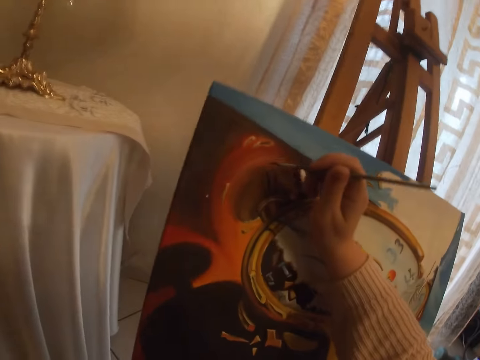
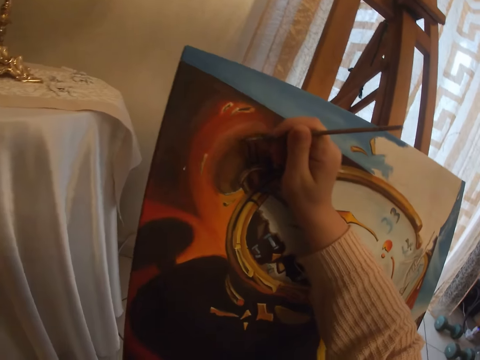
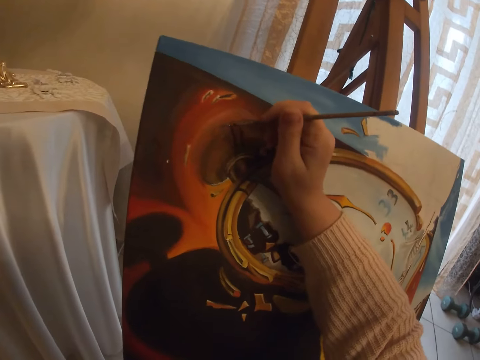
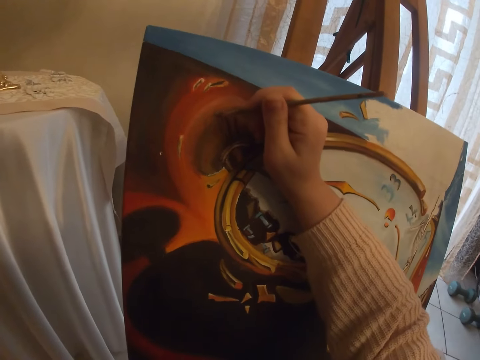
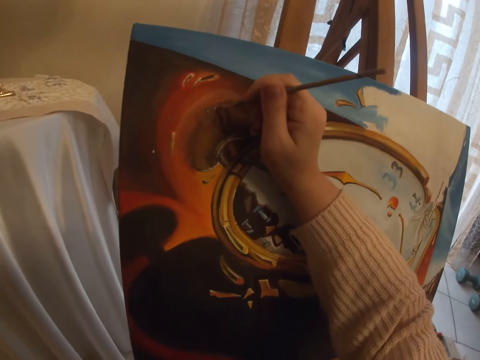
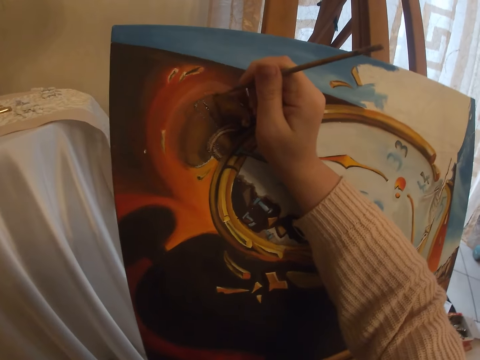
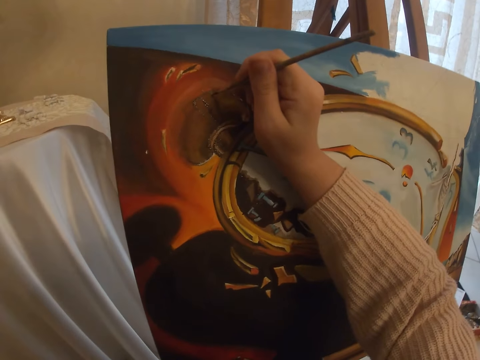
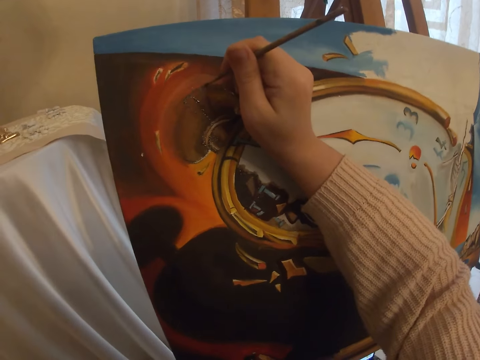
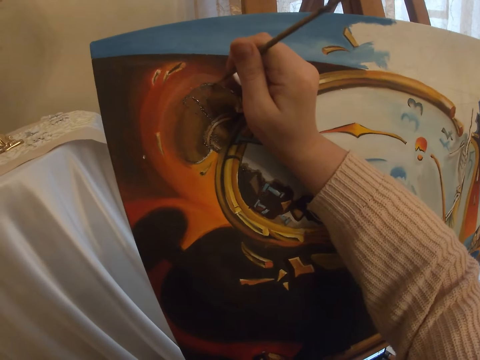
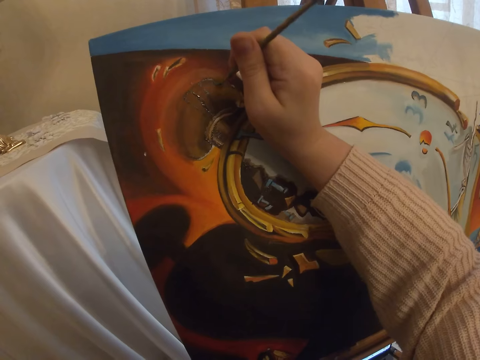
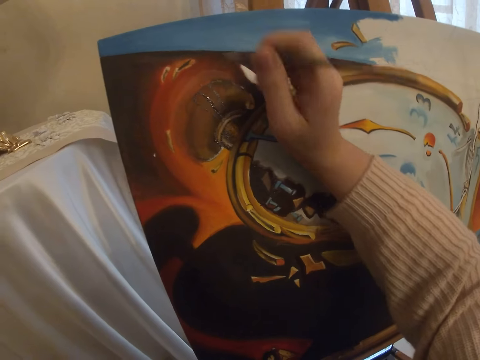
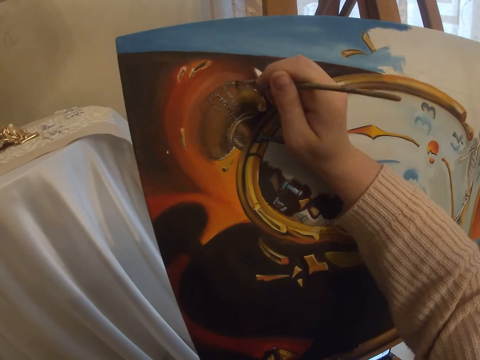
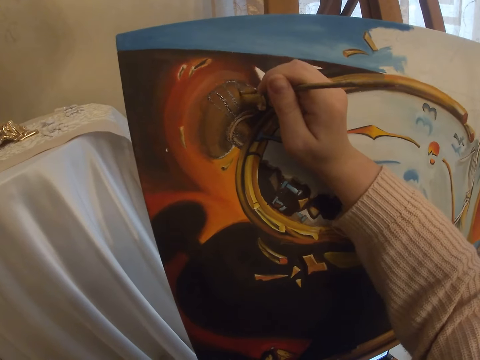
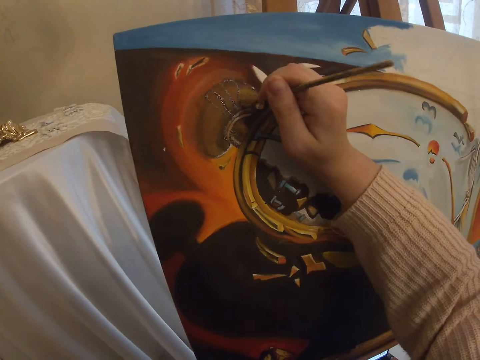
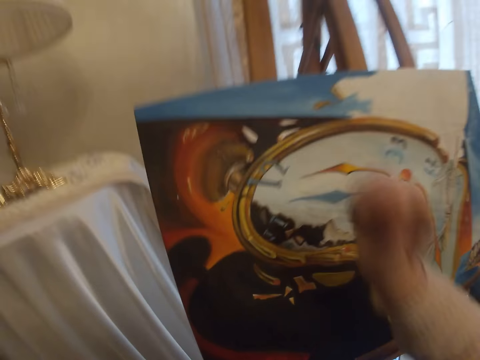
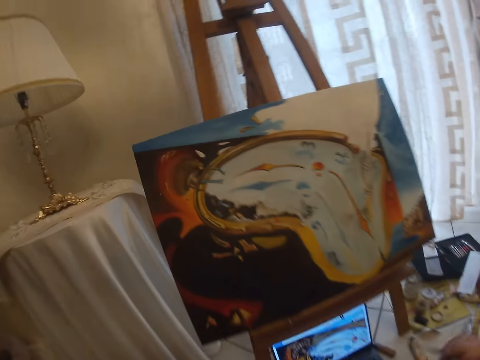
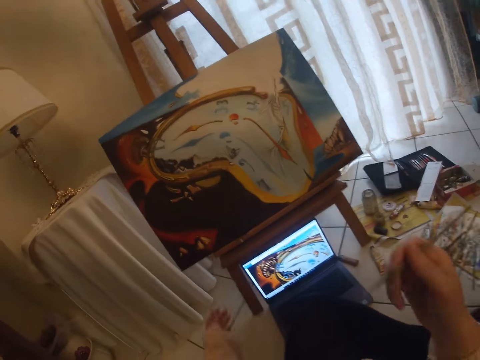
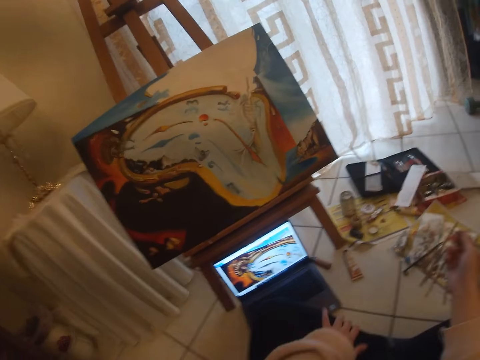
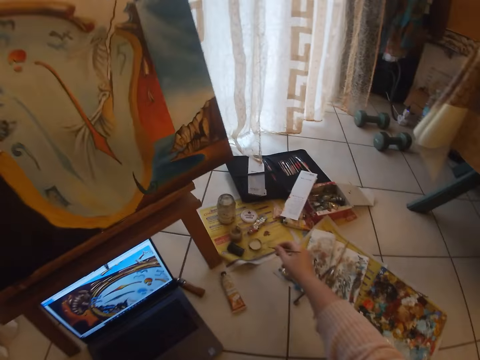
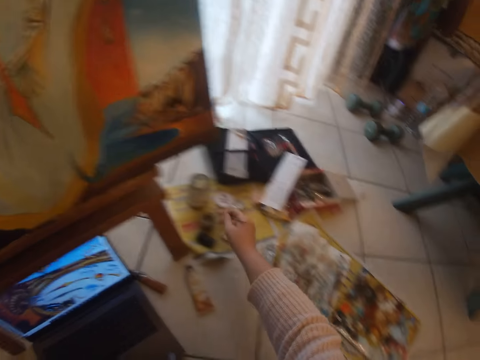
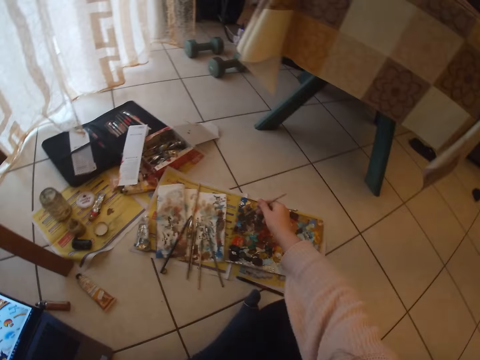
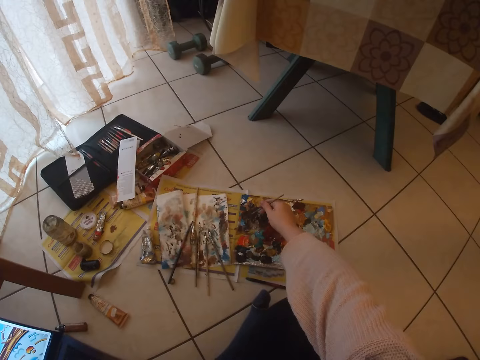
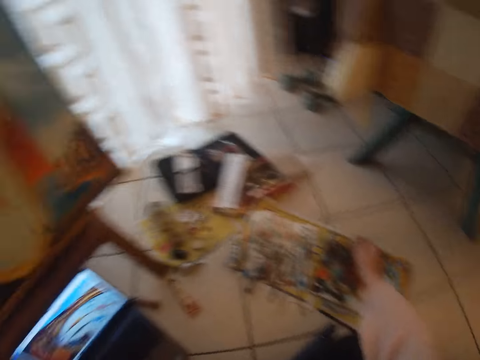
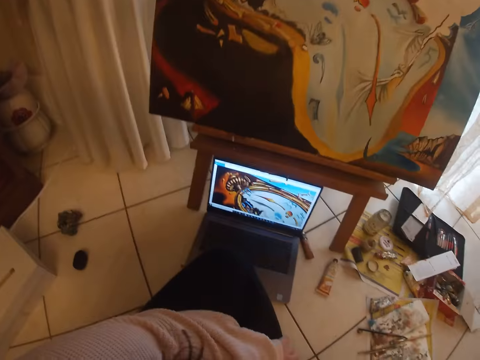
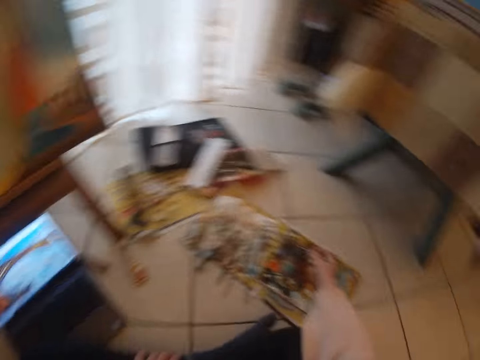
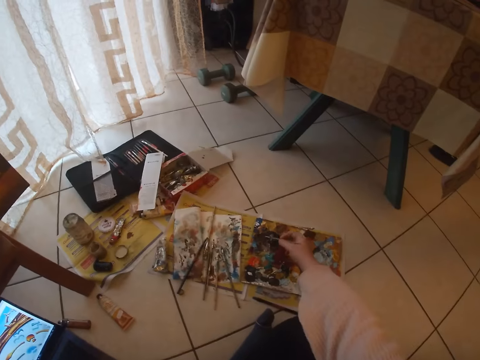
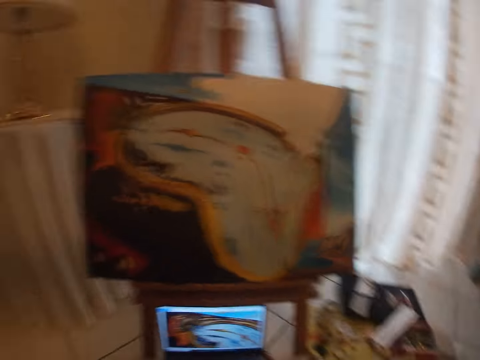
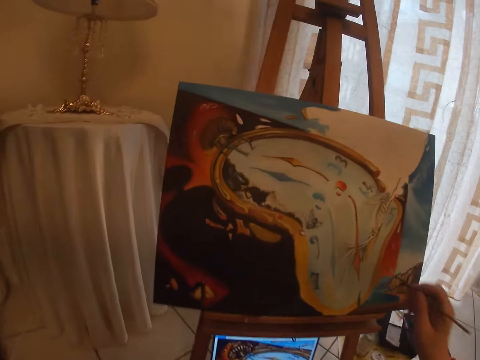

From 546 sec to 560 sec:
The camera wearer paints with the paint brush on the art work on the canvas. She puts a hand on a leg. She cleans the brush in a small cup on the floor. She picks paint from the paint board with the brush in her right hand.

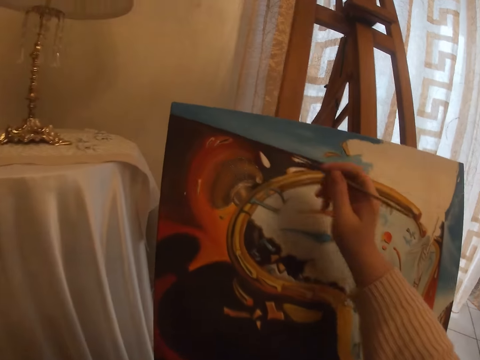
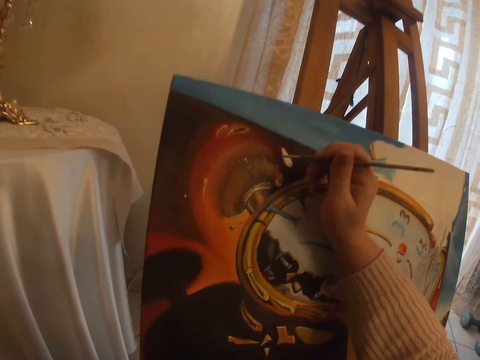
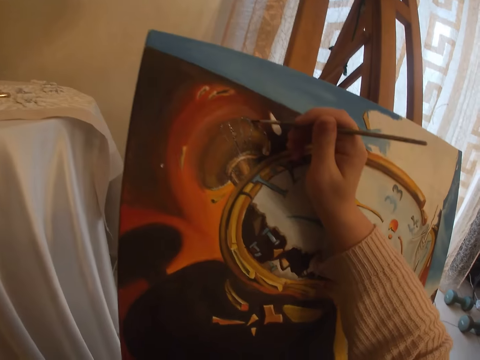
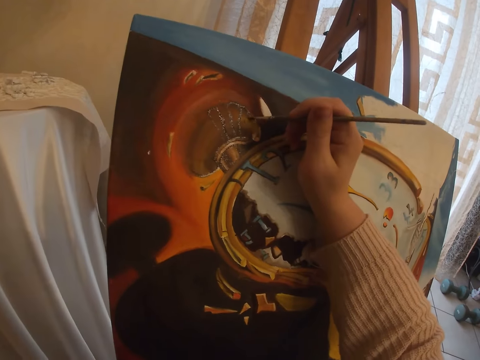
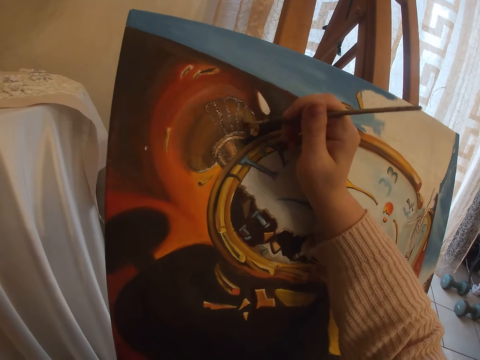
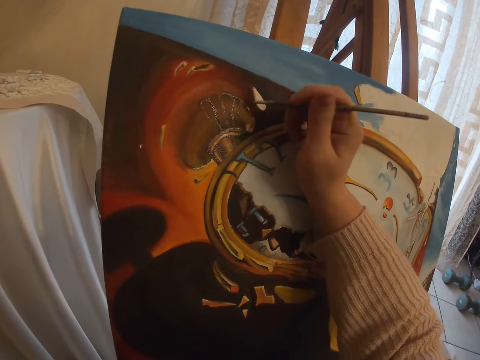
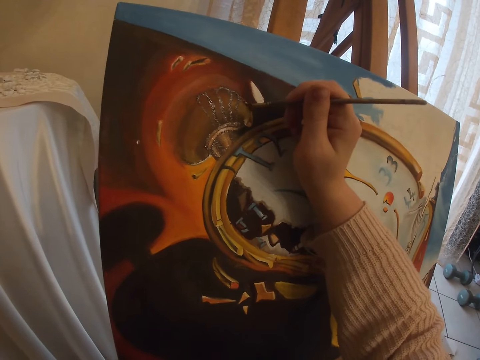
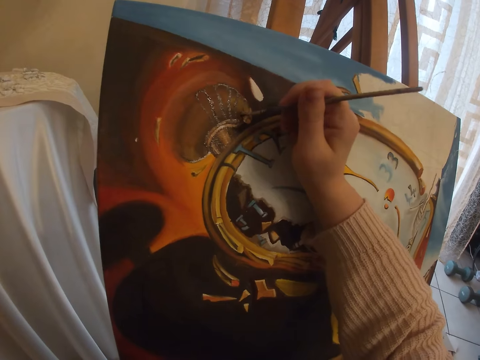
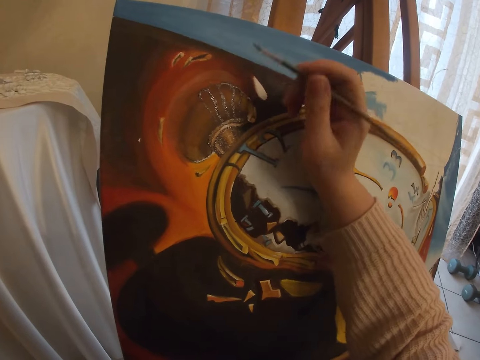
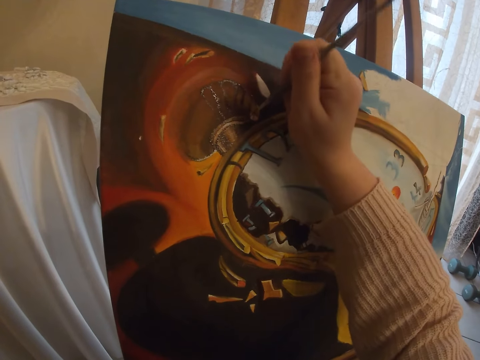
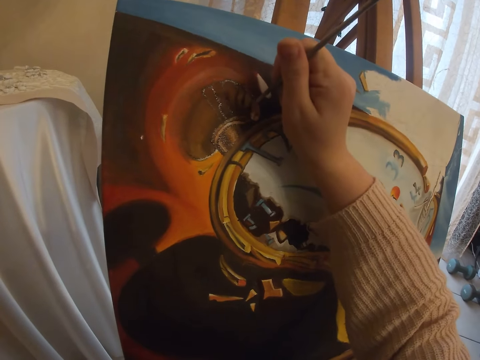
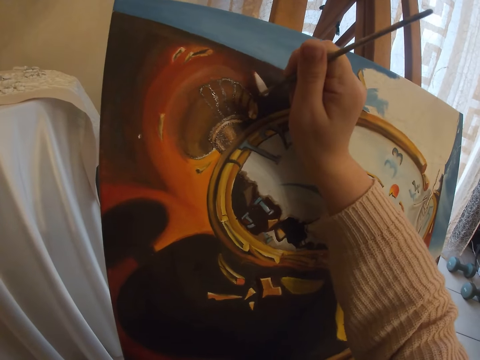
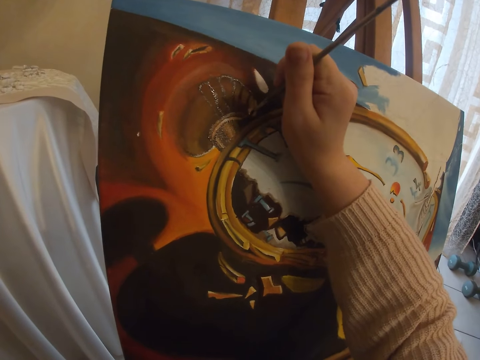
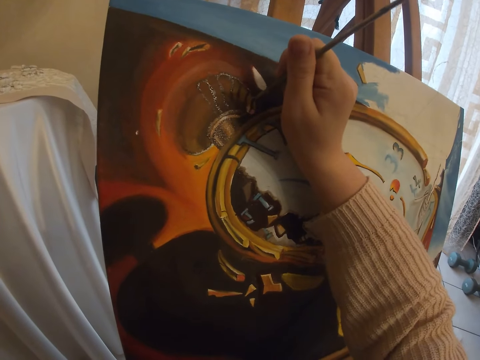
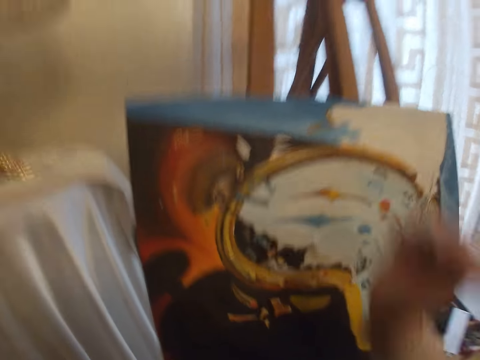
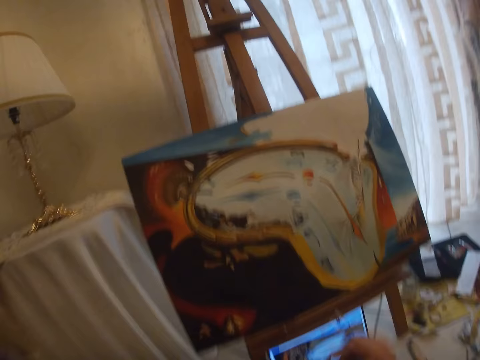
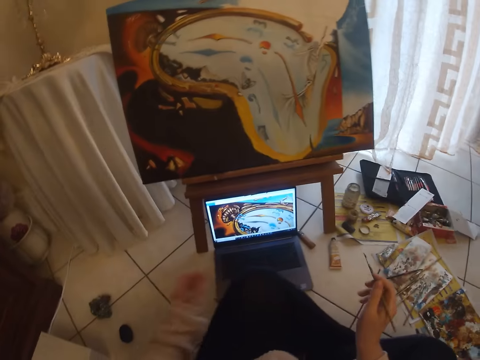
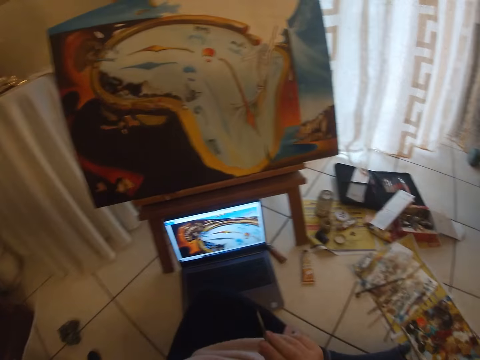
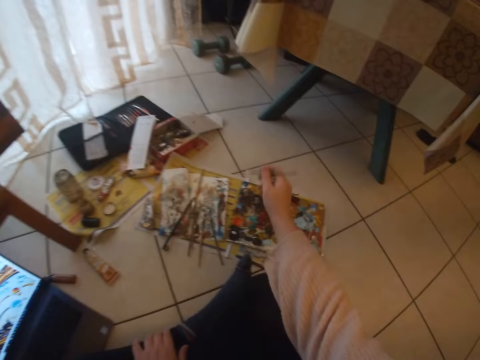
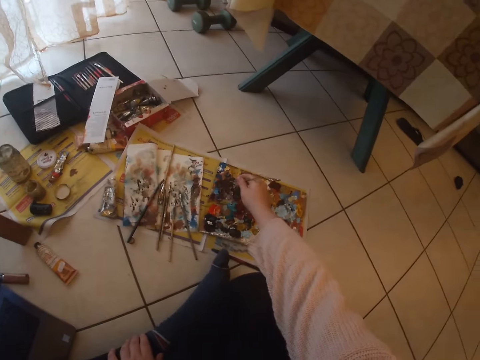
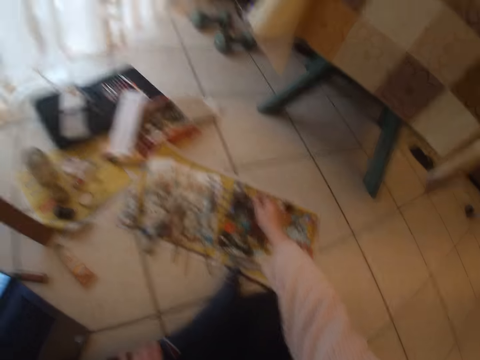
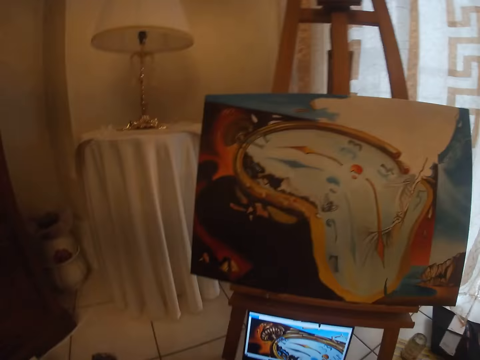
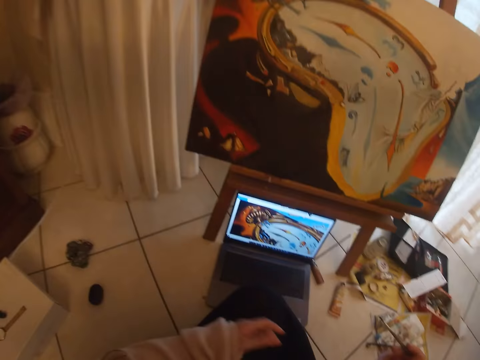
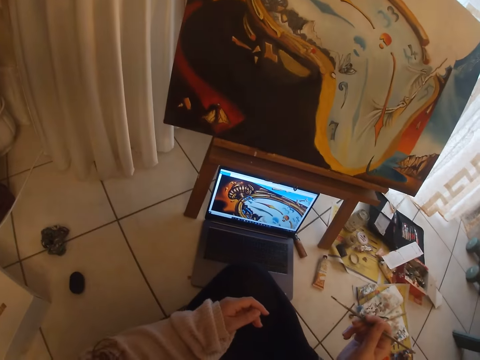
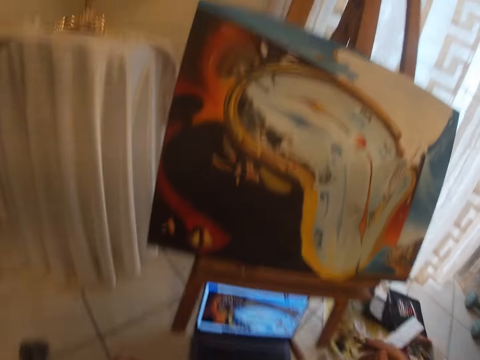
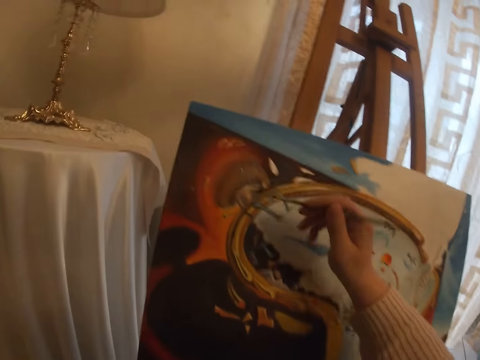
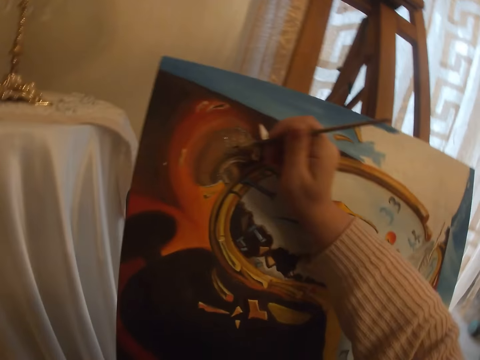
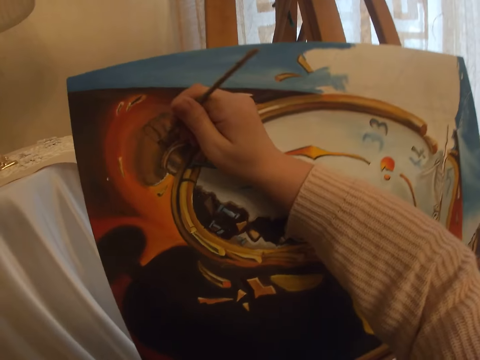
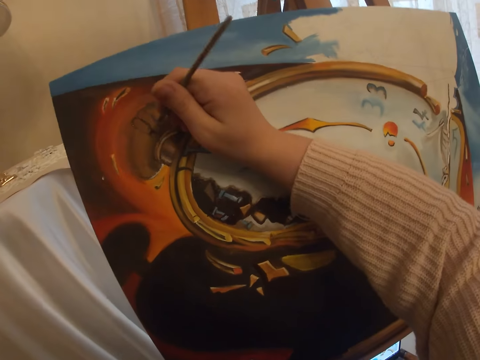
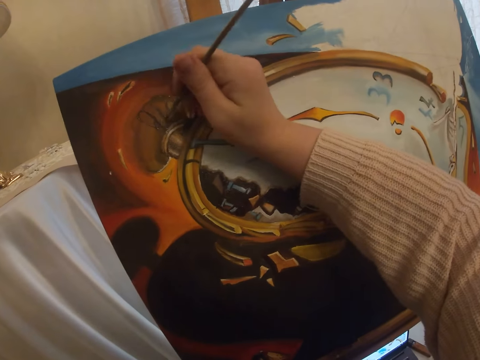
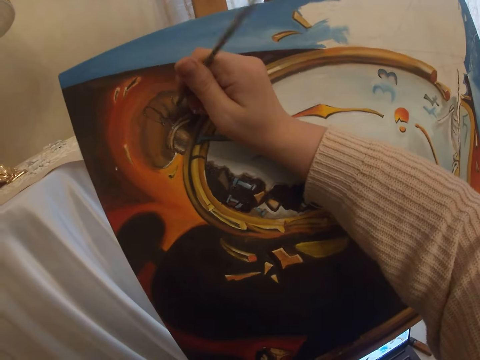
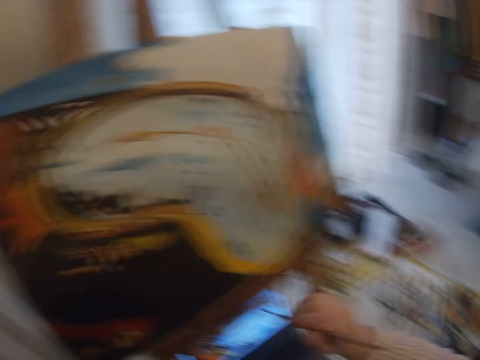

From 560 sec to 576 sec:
The camera wearer paints with the brush in her right hand the art on the canvas. She checks the screen of the laptop. She puts a hand on the other hand and holds a leg with a hand. She picks paint from the paint board with the brush in her right hand. She checks the screen of the laptop. She paints with the brush in her right hand the art on the canvas.
